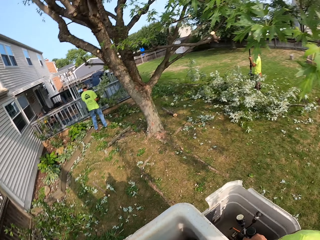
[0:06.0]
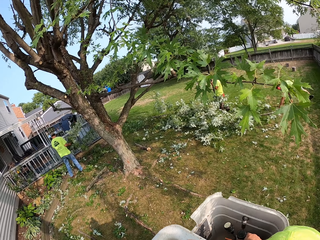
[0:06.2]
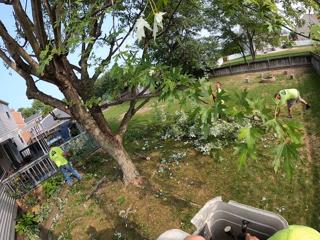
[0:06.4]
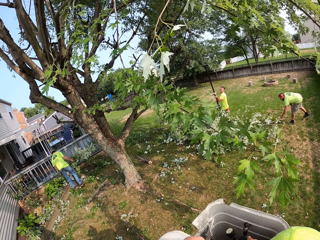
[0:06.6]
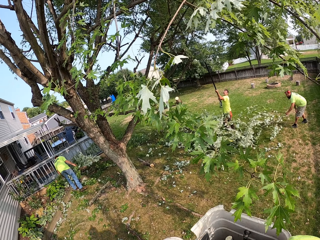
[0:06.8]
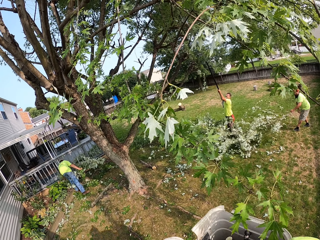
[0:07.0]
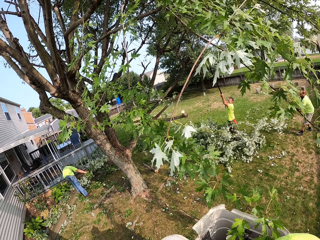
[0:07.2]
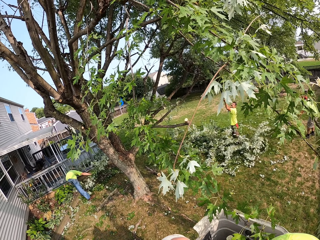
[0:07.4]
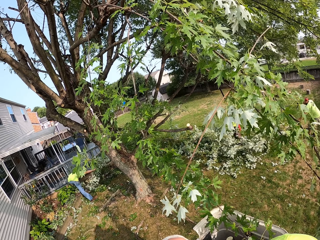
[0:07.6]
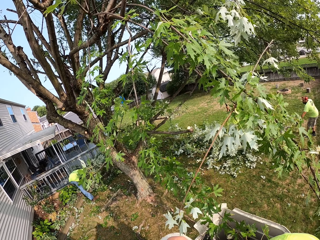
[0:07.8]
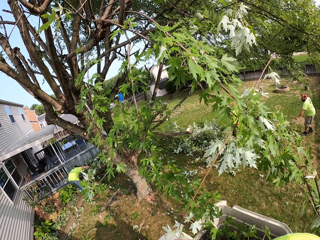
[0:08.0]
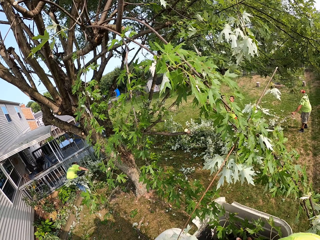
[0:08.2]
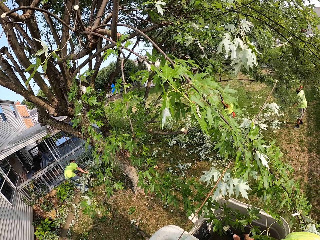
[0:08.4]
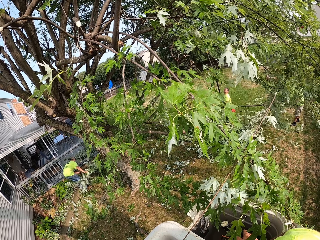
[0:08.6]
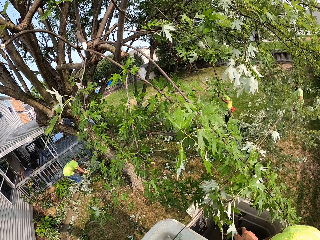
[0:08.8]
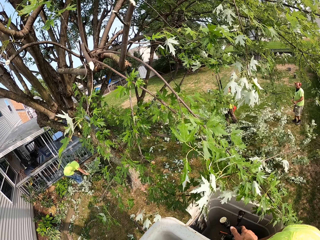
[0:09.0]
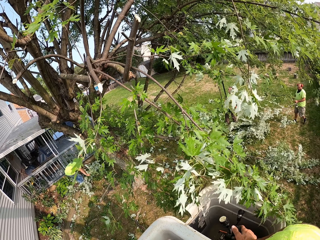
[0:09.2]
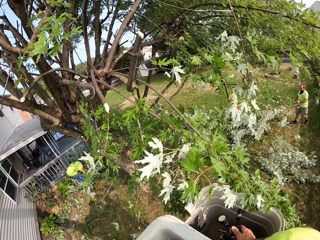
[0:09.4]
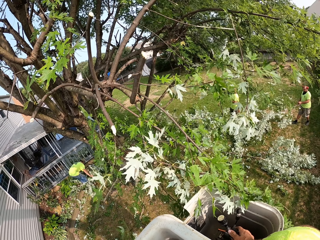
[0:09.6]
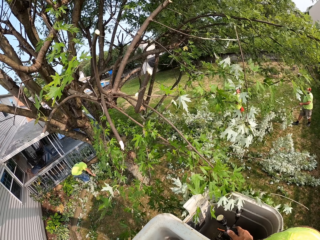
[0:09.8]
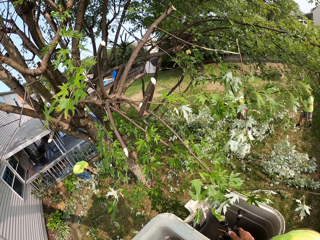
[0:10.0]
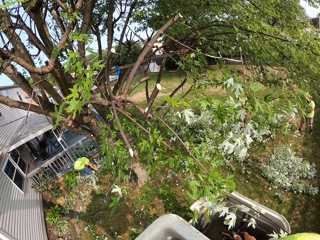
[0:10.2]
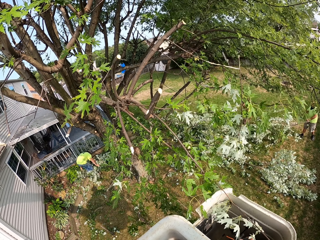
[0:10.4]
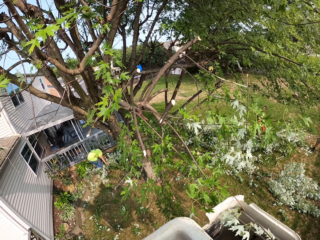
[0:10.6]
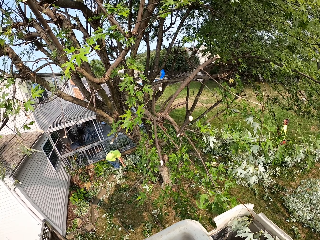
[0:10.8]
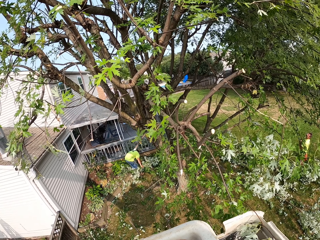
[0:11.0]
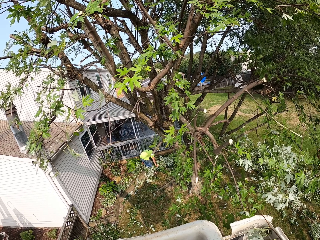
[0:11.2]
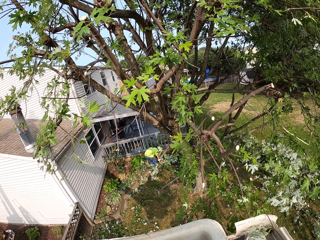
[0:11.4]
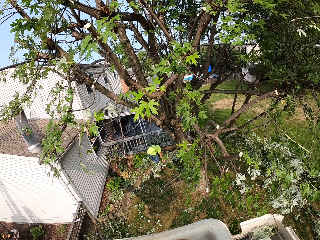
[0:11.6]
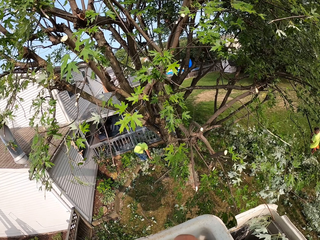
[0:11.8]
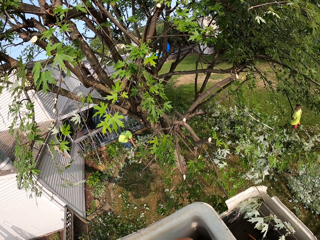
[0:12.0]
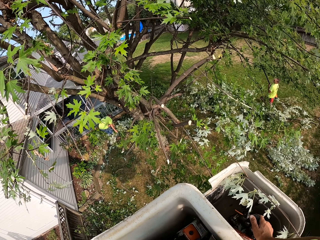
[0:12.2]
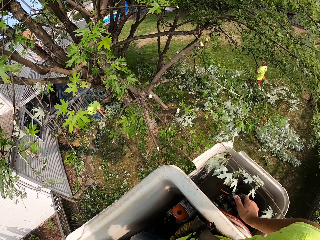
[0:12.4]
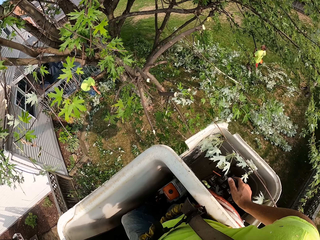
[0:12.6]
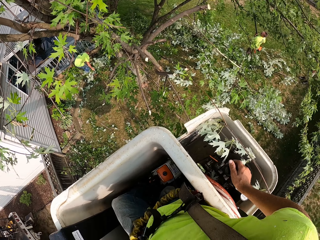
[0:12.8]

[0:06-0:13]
The camera wearer operates a crane bucket.

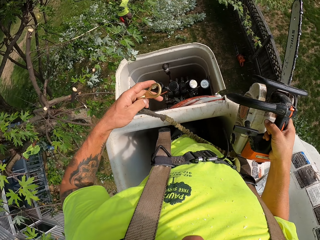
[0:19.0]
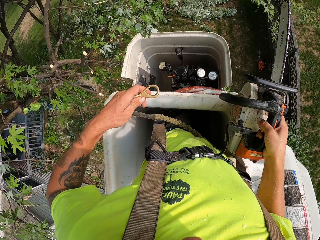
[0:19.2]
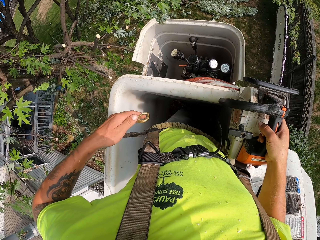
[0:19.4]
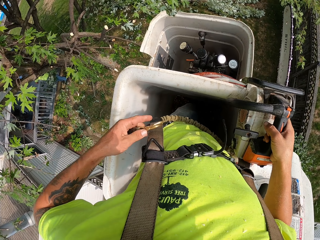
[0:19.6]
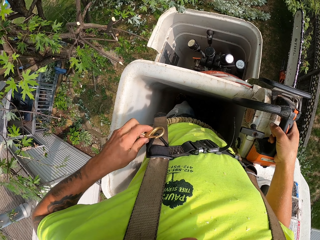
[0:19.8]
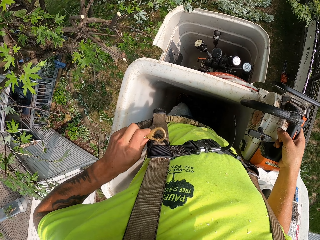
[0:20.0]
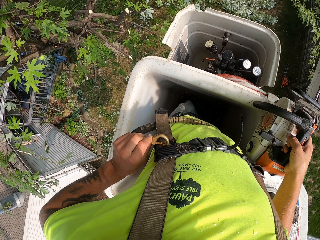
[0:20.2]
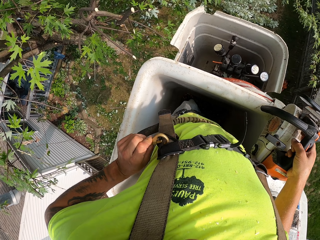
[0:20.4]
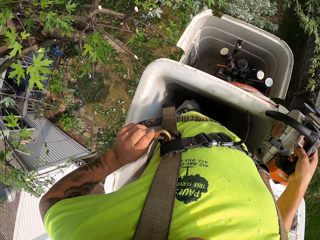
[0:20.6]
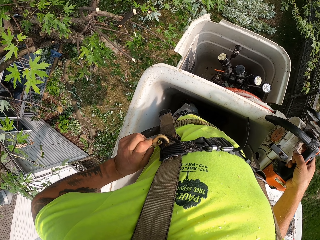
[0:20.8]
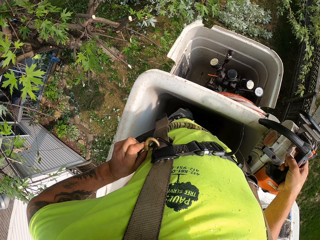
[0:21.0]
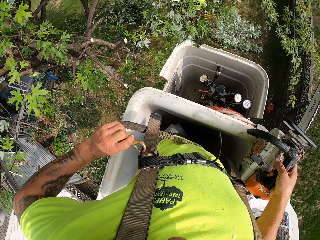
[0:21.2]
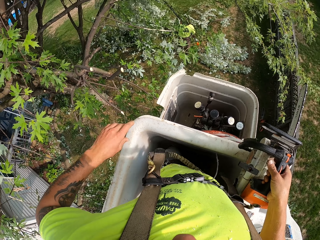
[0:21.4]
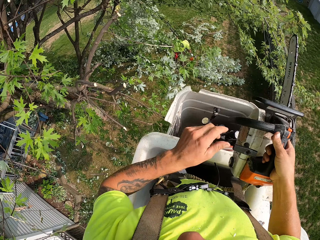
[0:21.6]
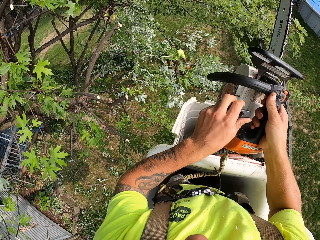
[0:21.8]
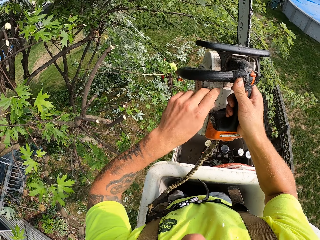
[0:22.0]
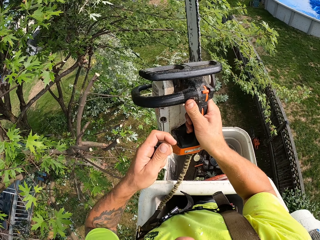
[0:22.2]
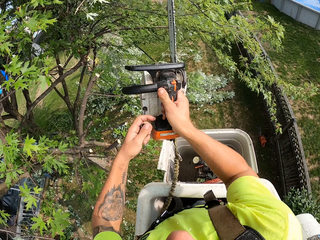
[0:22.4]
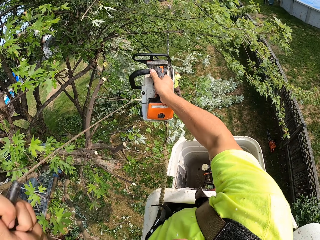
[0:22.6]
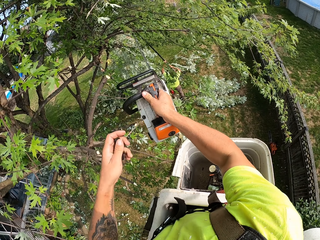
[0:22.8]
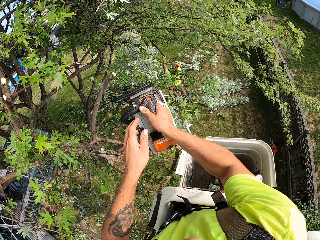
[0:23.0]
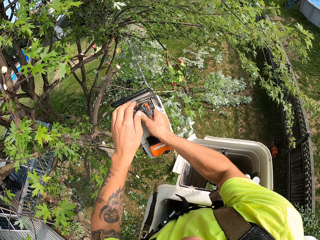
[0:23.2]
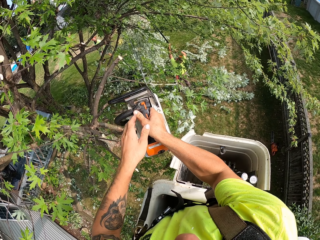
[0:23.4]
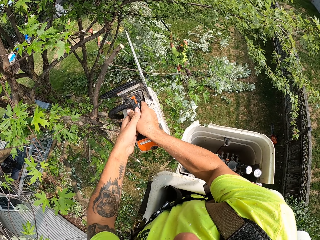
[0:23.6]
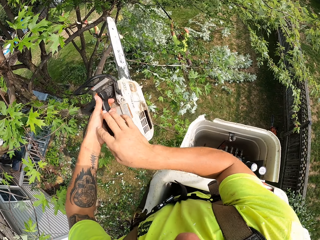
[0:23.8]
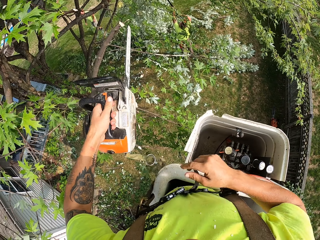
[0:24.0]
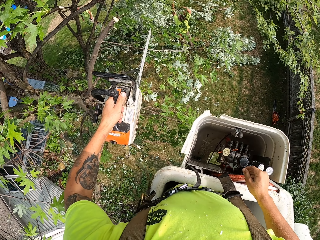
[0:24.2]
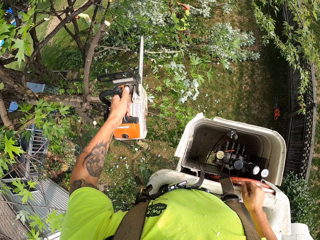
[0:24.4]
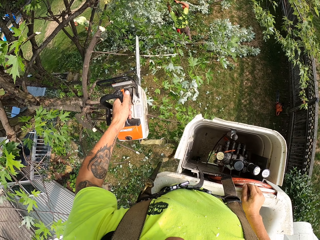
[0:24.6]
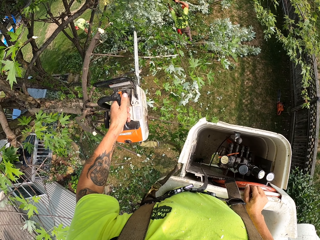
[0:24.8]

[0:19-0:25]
The camera wearer ties the cable. He cranks the engine of the chainsaw with his left hand.

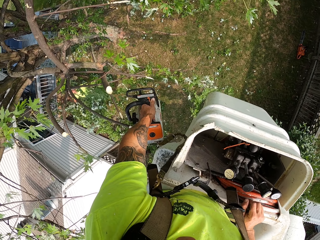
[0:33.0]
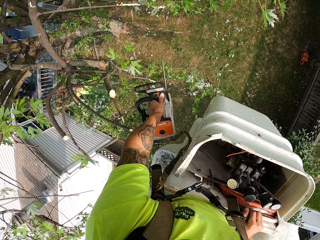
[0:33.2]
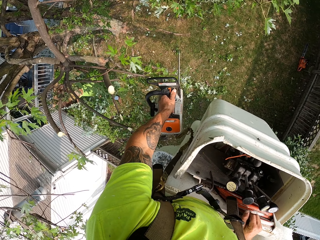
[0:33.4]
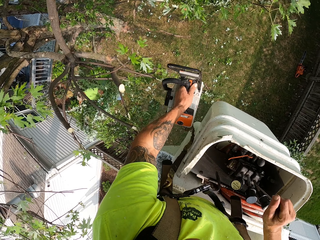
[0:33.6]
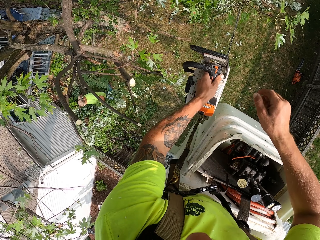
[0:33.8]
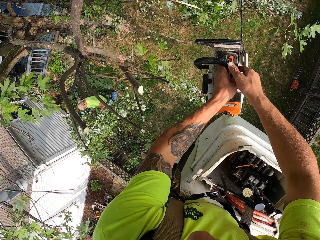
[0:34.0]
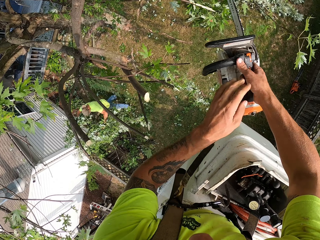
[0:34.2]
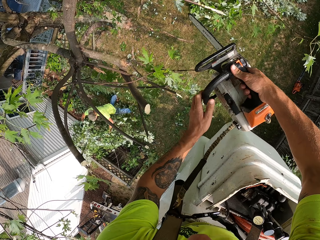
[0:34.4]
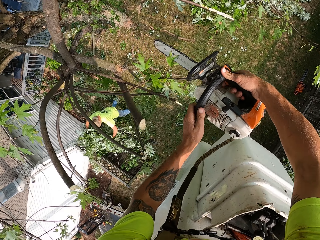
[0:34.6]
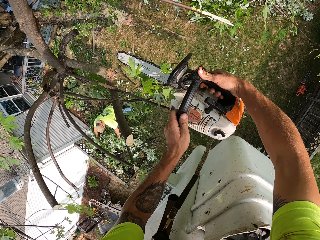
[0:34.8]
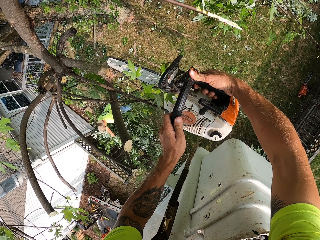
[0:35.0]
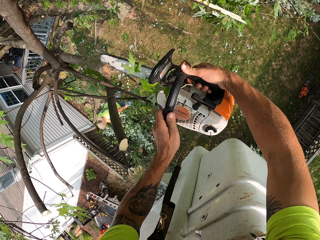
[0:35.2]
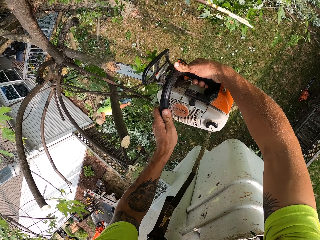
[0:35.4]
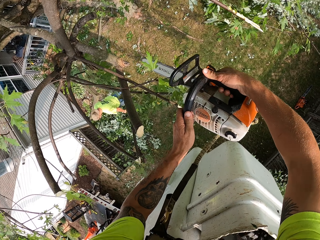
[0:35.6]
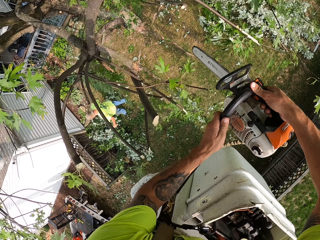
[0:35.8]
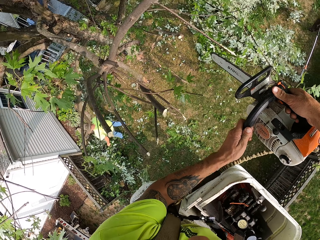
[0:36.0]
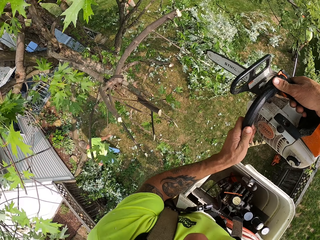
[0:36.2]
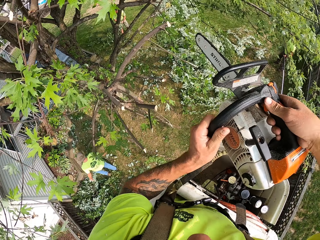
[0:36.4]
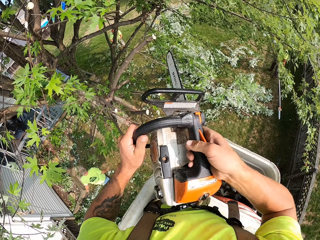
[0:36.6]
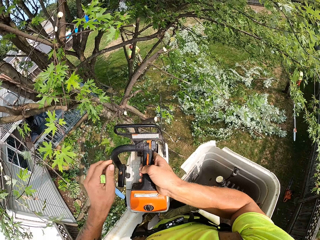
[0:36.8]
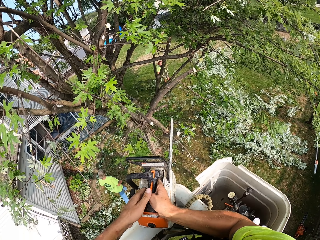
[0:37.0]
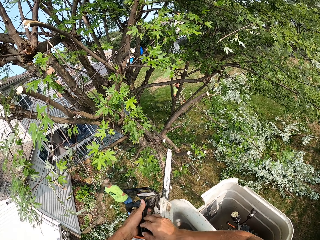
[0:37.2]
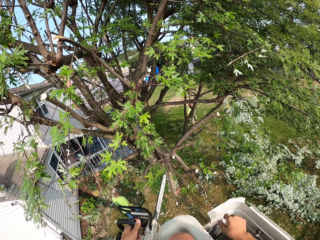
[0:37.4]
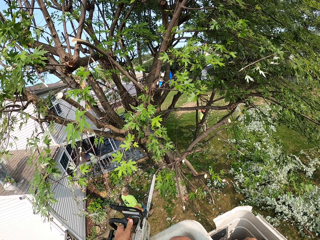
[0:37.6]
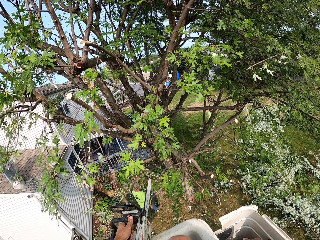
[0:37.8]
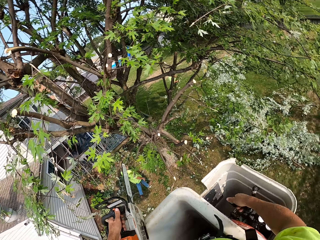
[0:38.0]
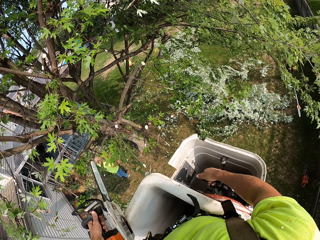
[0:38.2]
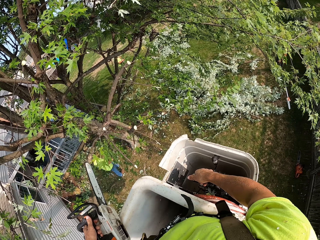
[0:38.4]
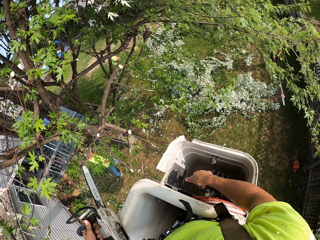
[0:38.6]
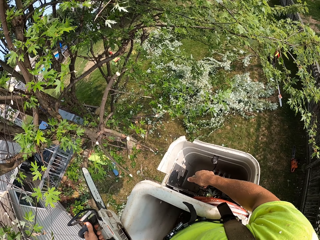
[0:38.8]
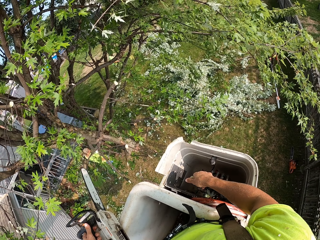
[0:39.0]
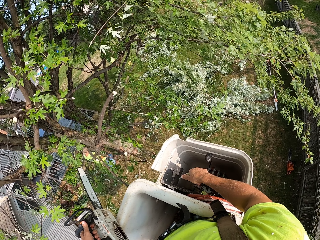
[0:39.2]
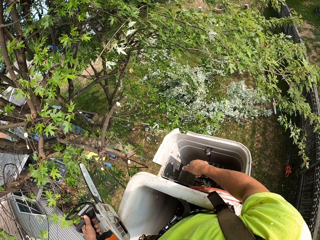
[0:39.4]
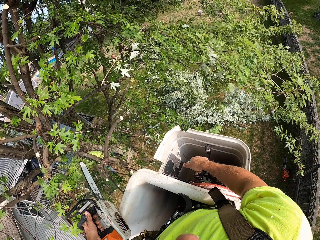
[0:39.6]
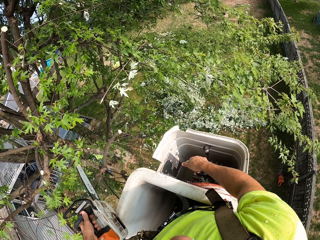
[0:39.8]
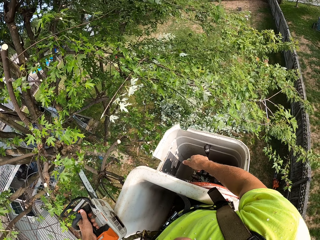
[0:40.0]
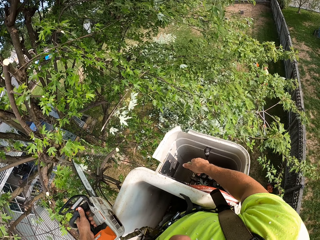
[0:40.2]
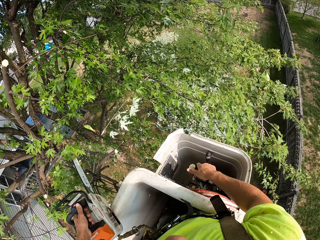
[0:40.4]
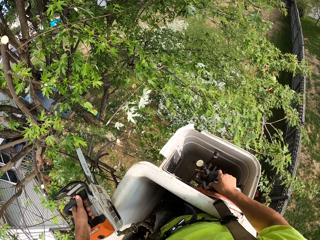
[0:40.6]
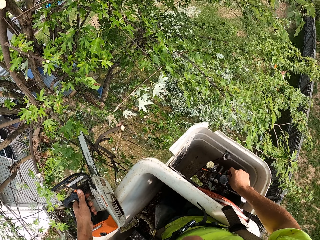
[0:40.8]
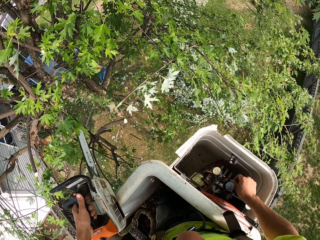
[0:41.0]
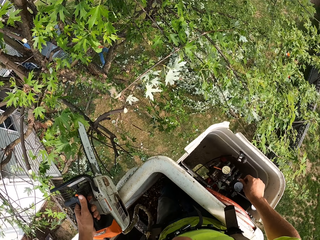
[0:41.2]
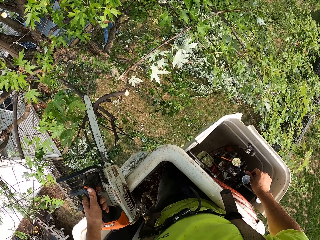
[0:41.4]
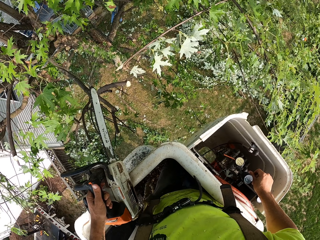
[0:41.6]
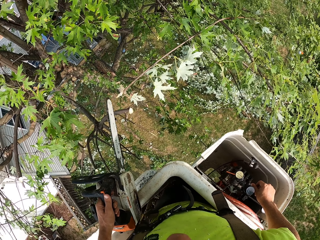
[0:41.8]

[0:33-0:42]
The camera wearer moves the chainsaw to his right hand. He cuts a tree branch with the chainsaw with both hands. He moves the chainsaw to his left hand. He pulls the hydraulic lever of the boom lift with his right hand.
